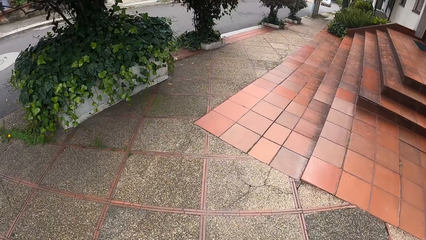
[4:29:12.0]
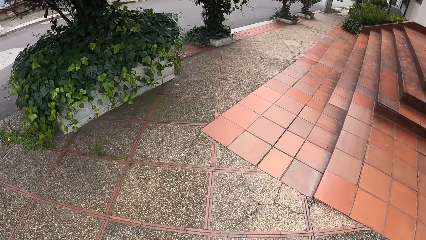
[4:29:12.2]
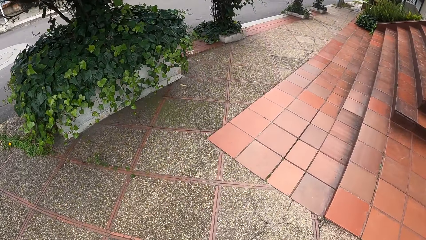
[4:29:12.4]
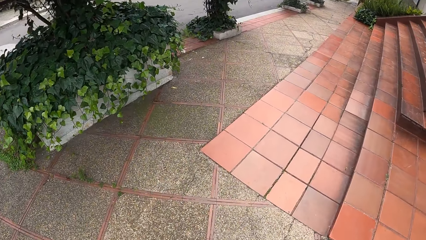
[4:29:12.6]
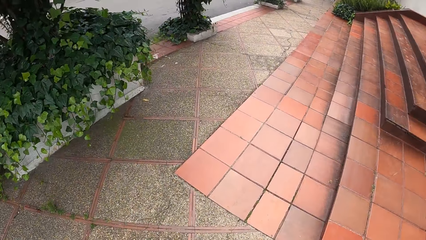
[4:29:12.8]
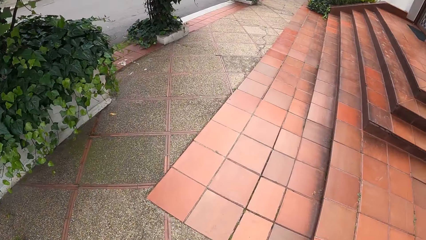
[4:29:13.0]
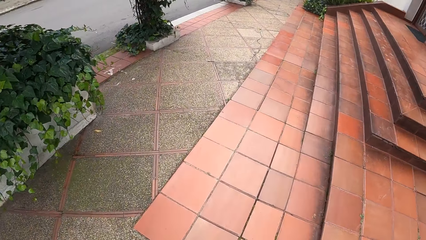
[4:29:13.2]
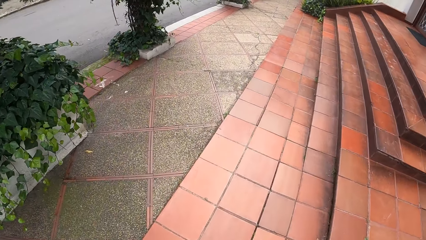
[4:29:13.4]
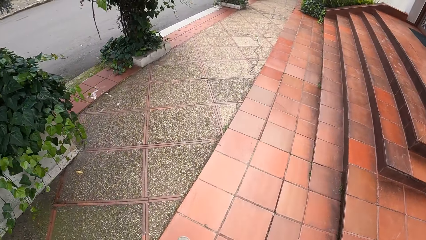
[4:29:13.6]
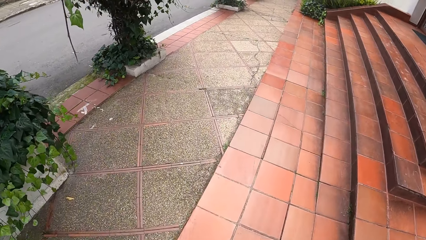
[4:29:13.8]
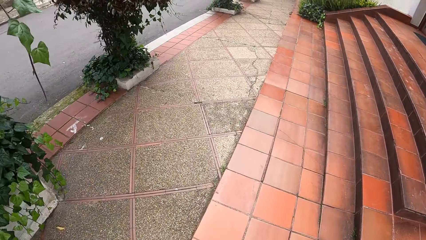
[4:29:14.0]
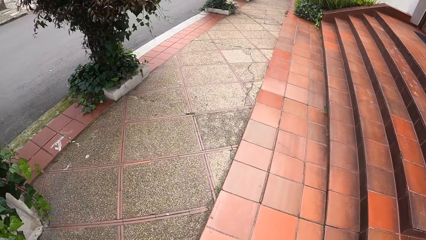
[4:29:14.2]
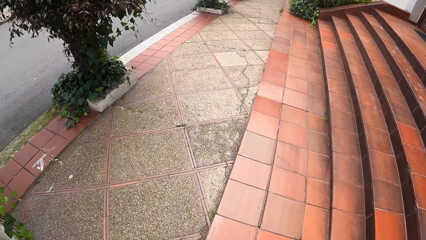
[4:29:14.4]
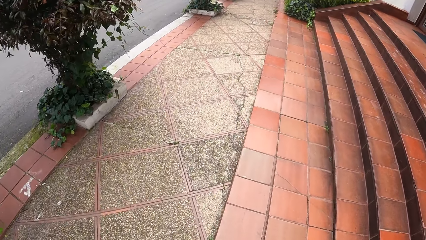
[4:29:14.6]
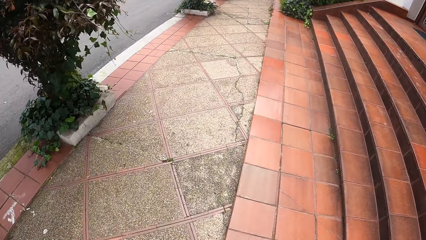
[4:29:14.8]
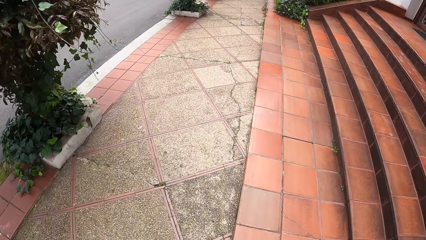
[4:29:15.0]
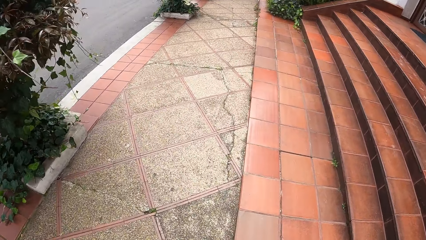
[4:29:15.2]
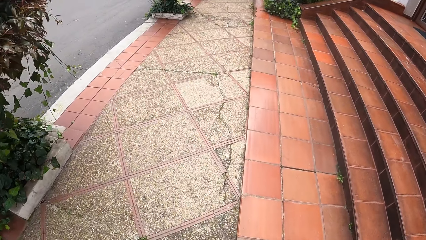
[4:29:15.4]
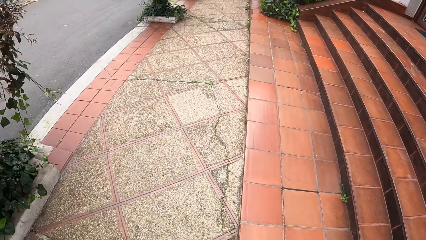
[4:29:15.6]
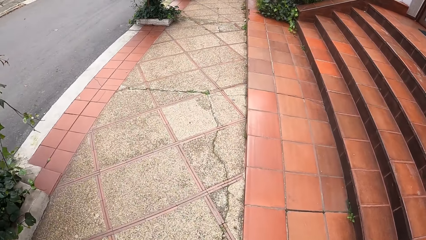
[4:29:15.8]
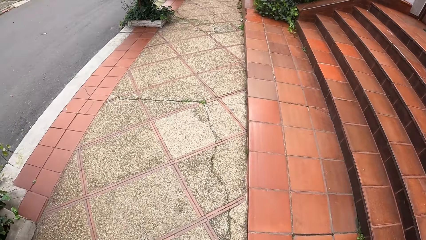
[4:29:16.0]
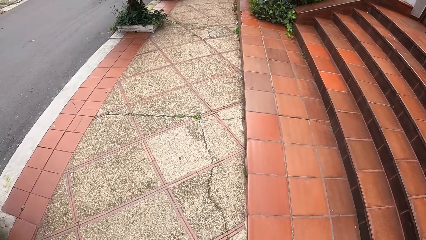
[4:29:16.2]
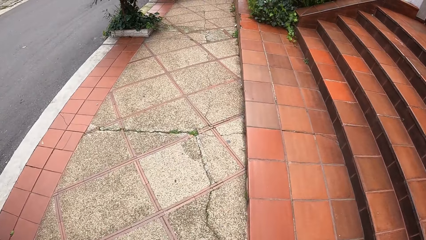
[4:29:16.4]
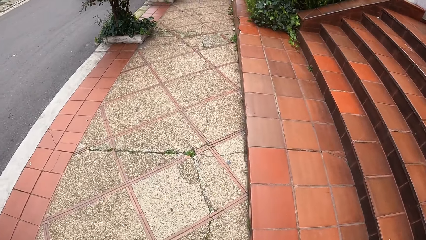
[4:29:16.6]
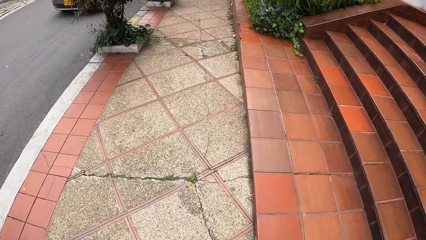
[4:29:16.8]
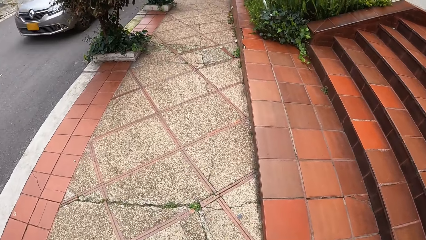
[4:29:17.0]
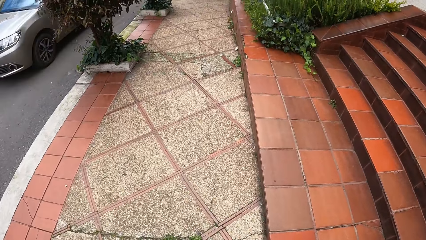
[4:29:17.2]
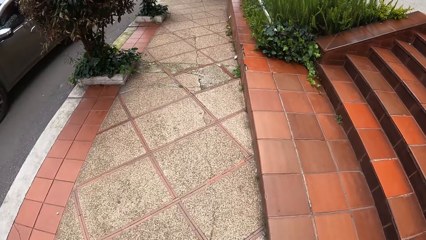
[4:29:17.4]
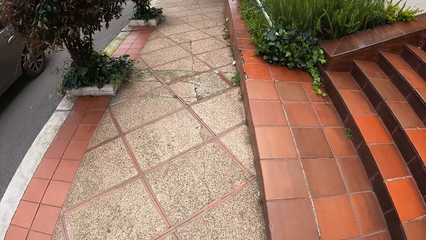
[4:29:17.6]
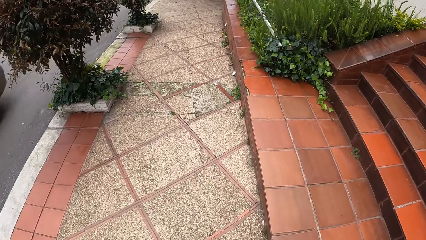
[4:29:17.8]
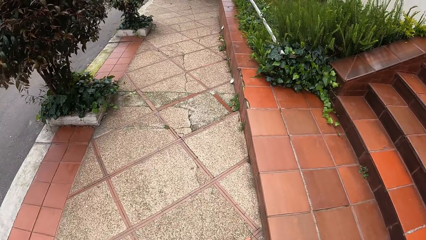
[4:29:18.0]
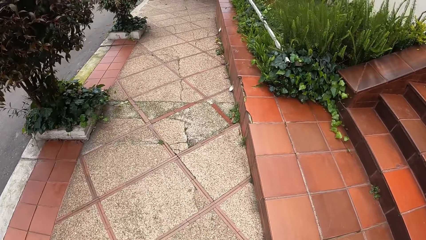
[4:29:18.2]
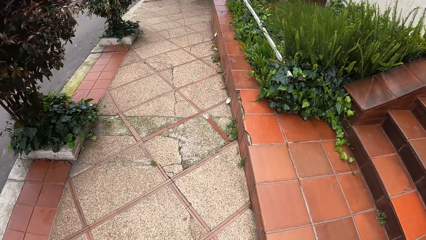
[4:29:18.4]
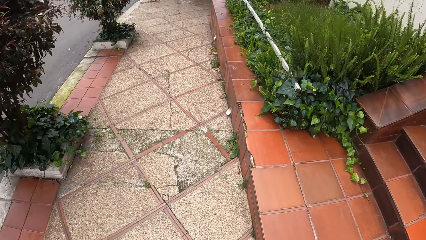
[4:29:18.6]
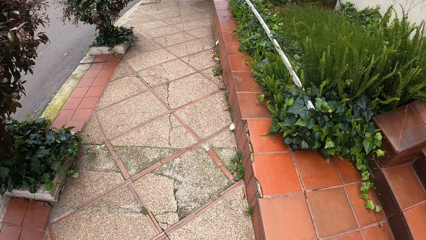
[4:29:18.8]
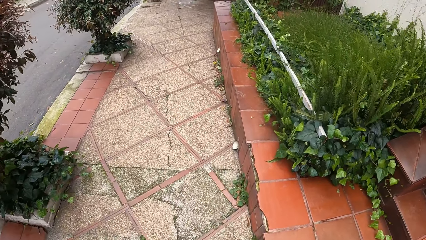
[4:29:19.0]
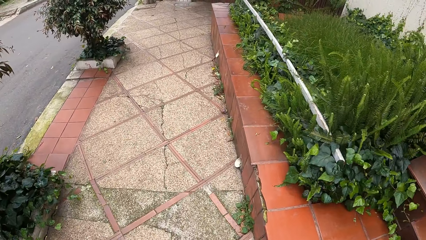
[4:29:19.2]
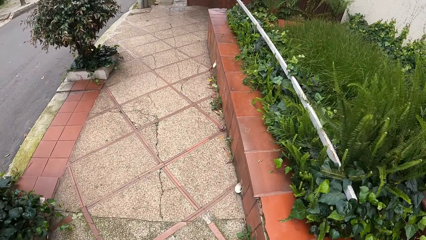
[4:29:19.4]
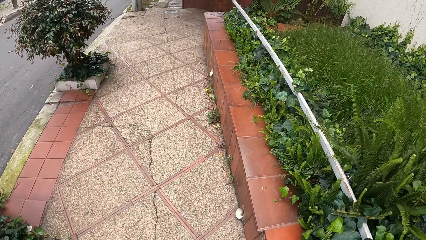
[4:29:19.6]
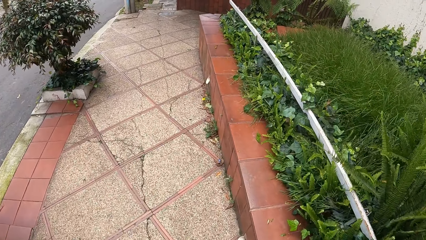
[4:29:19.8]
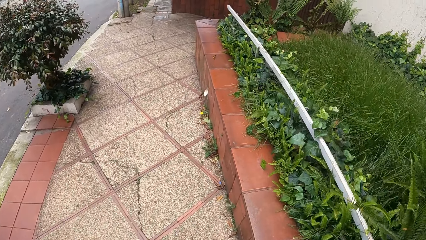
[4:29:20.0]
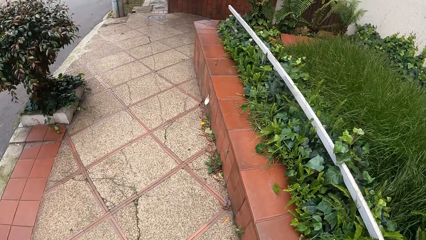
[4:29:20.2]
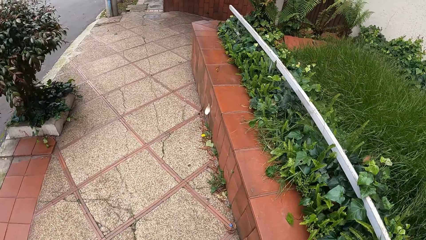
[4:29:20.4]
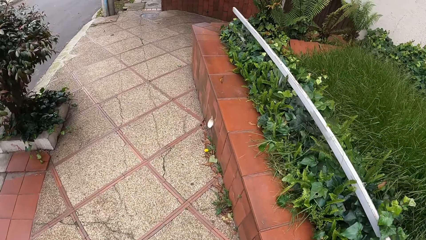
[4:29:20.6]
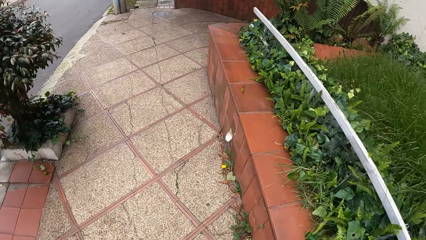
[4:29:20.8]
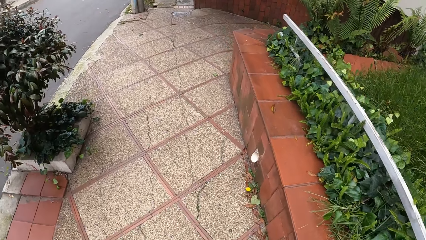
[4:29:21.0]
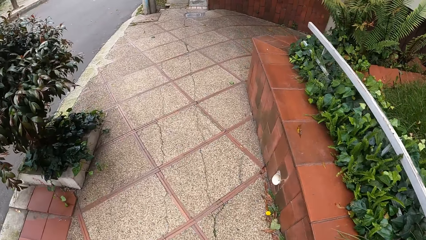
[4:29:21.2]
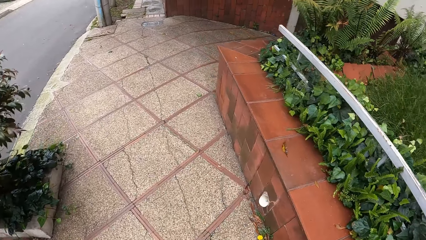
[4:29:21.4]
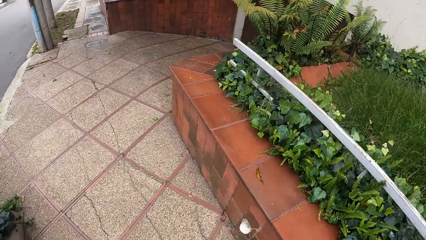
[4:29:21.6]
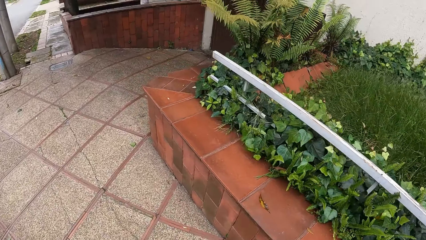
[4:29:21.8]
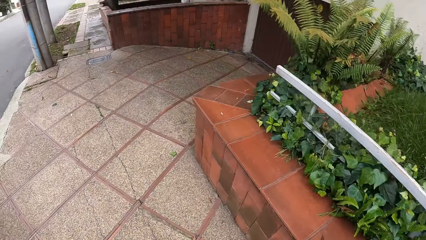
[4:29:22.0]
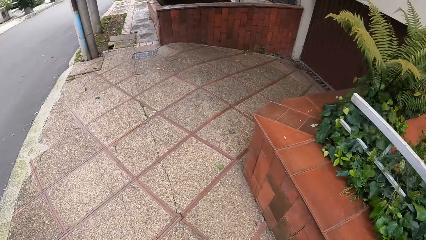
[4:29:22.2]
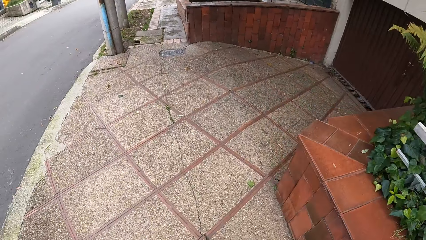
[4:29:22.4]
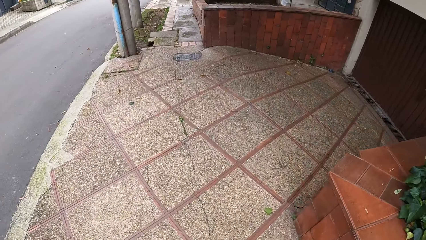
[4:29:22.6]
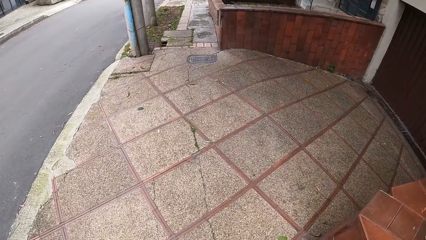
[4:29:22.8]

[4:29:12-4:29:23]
A brown car drives past the camera wearer.

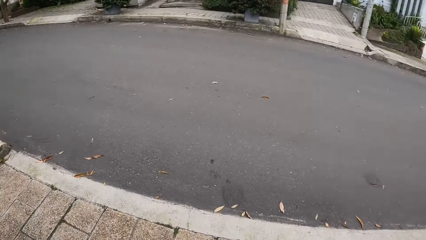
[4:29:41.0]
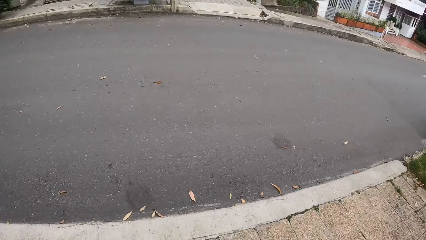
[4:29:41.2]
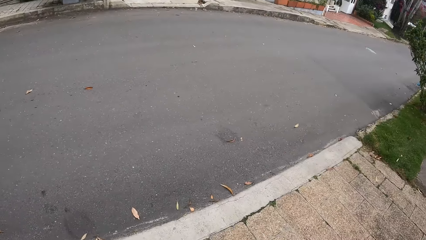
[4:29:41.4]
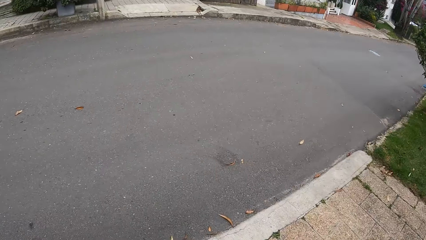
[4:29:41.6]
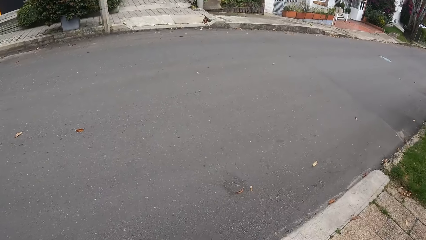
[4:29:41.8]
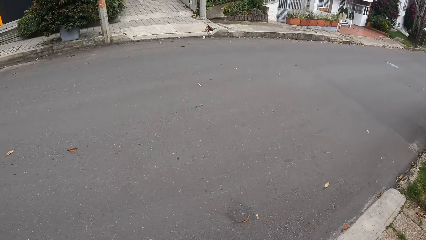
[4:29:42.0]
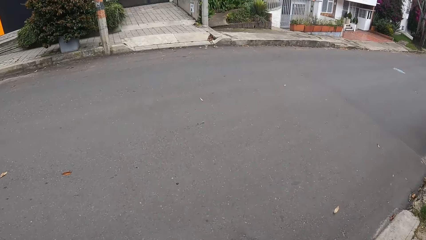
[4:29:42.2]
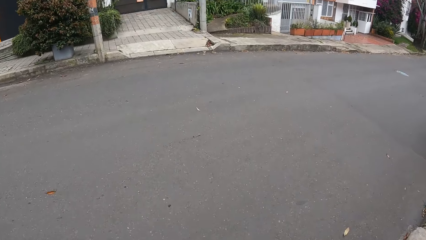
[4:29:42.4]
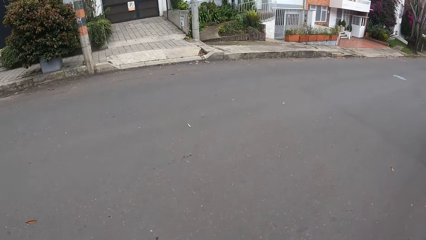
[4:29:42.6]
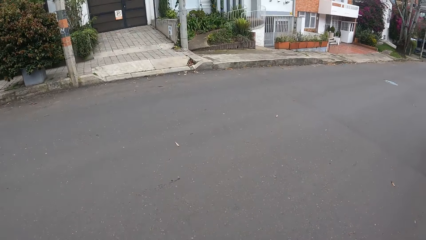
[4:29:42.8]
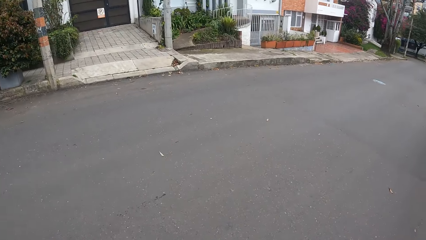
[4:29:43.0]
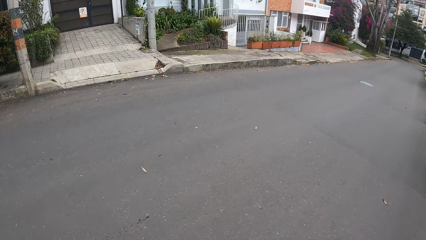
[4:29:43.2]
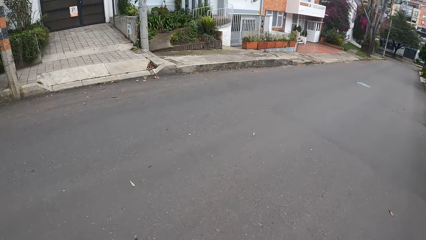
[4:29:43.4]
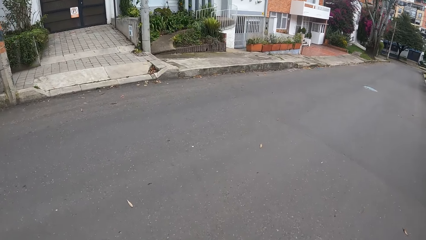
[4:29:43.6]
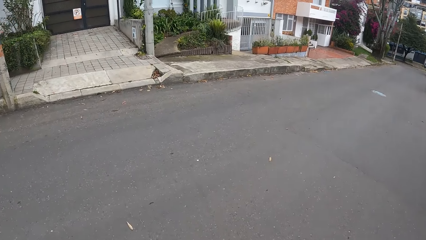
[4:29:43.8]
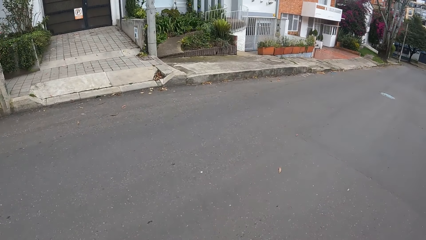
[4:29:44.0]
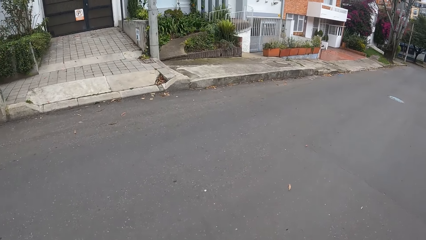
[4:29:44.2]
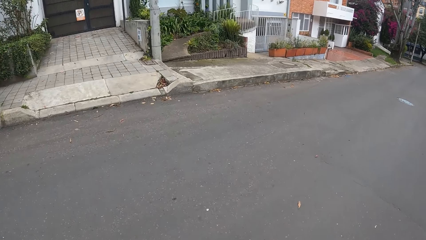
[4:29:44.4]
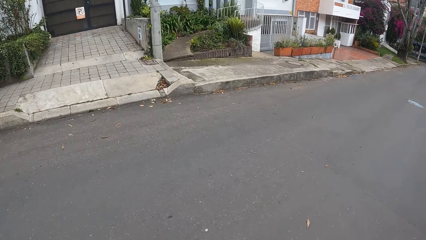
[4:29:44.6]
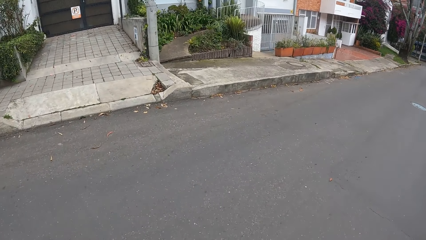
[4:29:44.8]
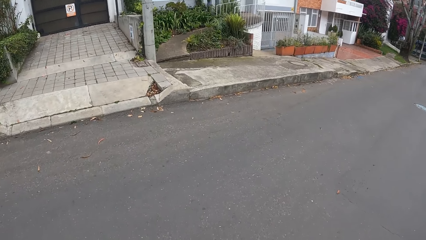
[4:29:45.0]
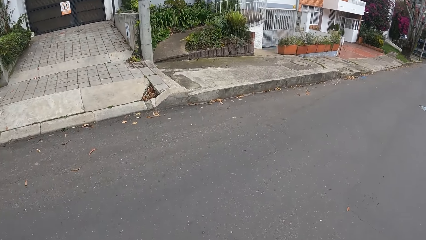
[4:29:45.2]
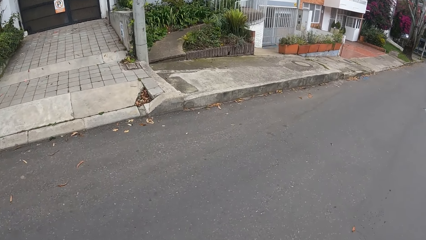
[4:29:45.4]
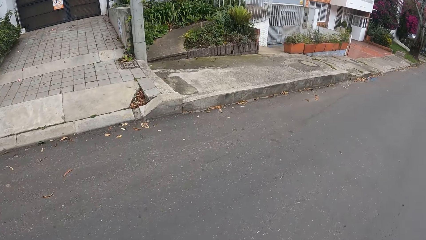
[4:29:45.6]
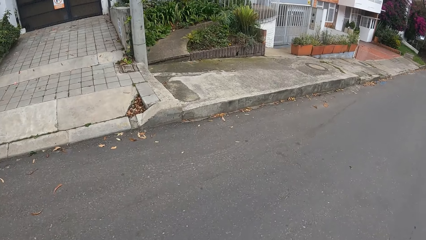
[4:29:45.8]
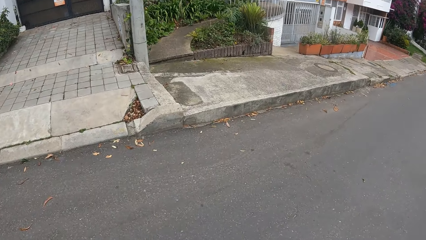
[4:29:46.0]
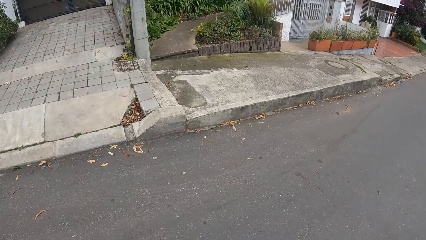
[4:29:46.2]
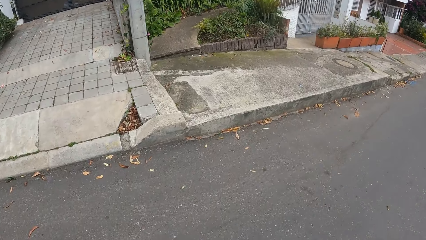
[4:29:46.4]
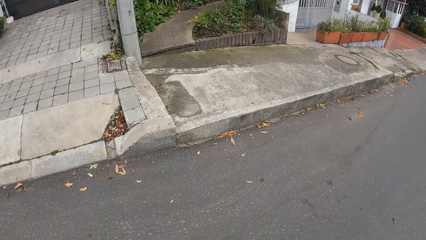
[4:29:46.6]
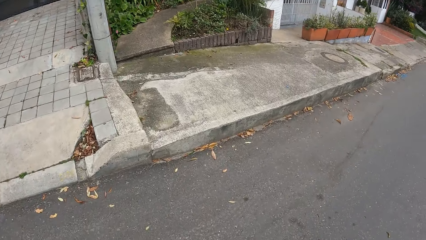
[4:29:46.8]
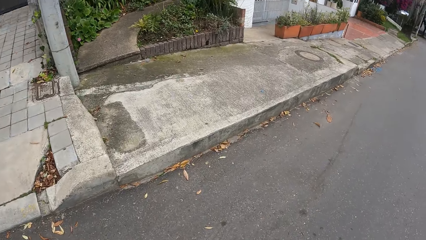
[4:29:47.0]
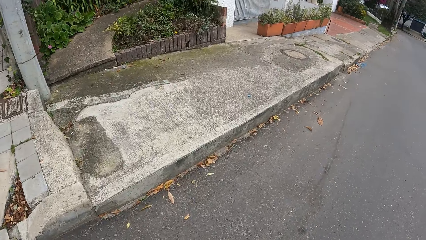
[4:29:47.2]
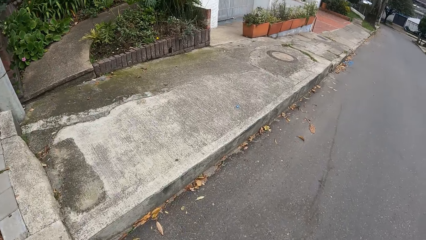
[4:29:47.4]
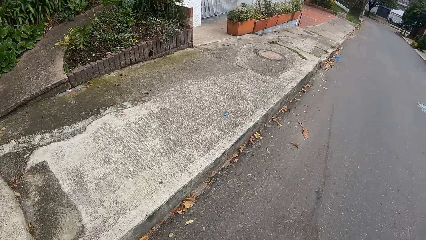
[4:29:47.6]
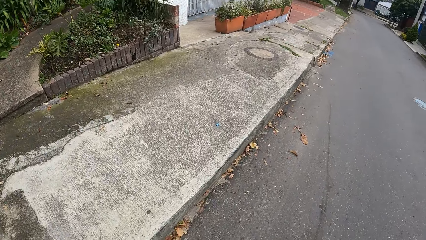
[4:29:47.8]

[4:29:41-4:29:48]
The camera wearer crosses a road to a pavement.
